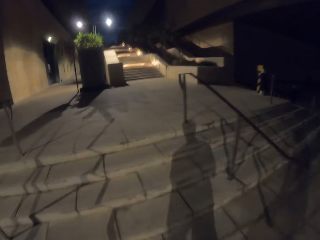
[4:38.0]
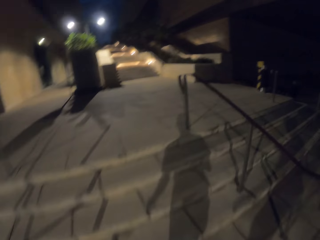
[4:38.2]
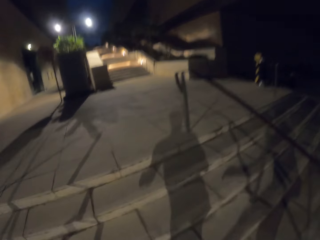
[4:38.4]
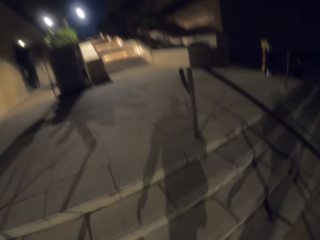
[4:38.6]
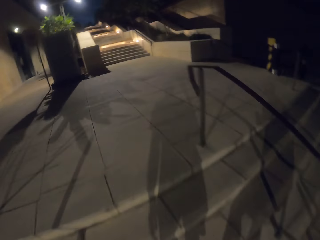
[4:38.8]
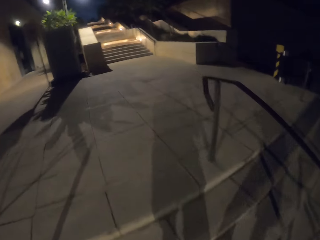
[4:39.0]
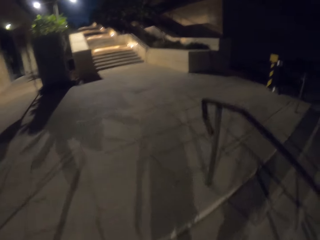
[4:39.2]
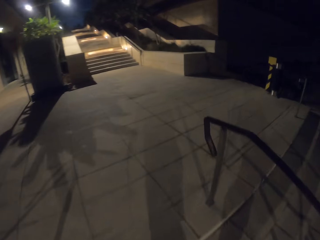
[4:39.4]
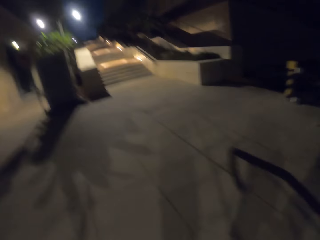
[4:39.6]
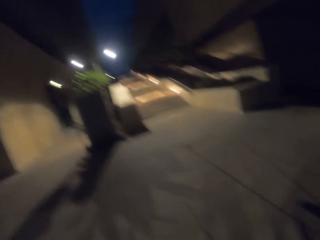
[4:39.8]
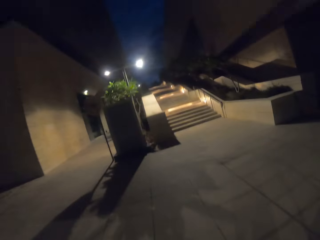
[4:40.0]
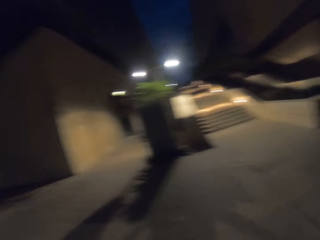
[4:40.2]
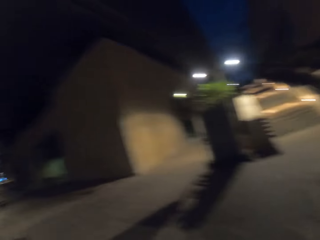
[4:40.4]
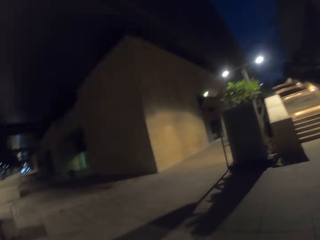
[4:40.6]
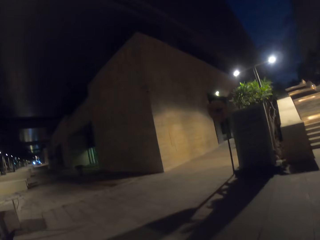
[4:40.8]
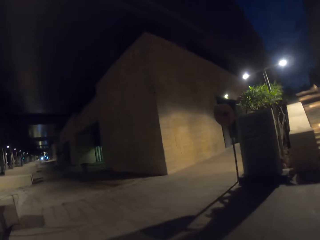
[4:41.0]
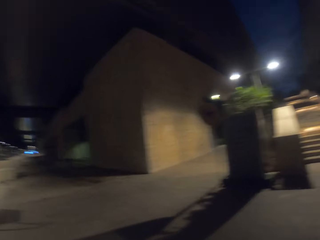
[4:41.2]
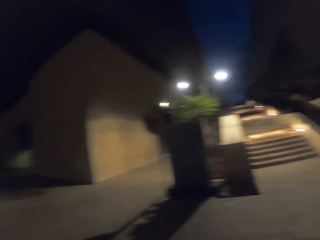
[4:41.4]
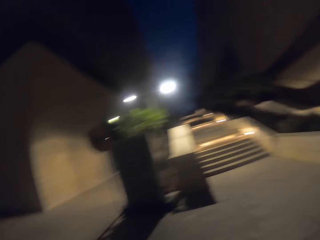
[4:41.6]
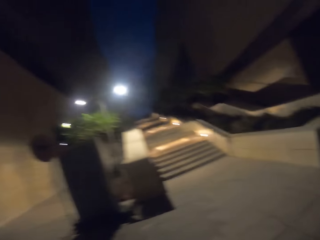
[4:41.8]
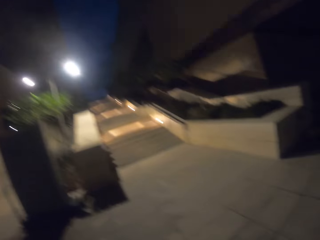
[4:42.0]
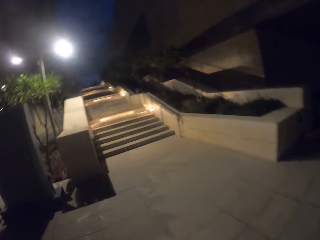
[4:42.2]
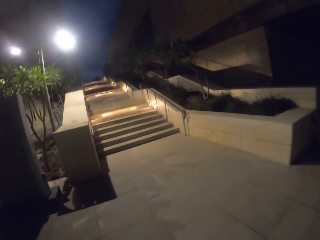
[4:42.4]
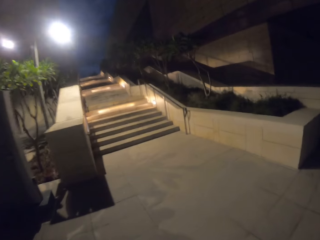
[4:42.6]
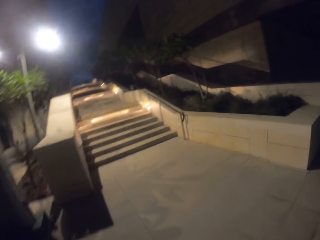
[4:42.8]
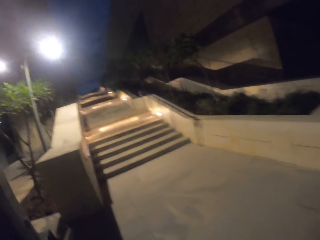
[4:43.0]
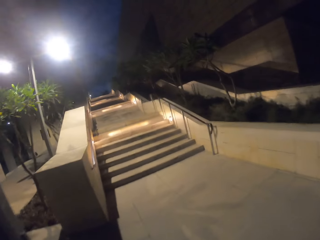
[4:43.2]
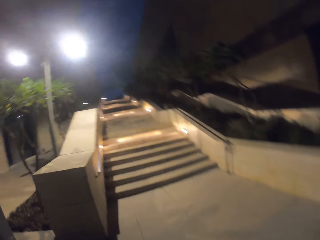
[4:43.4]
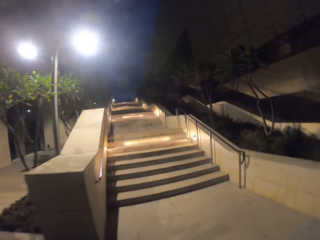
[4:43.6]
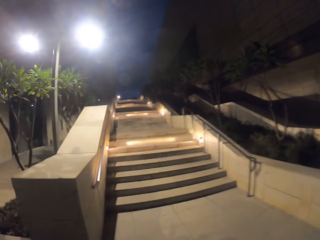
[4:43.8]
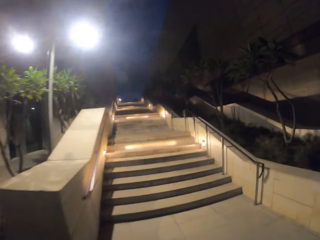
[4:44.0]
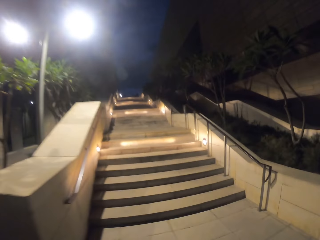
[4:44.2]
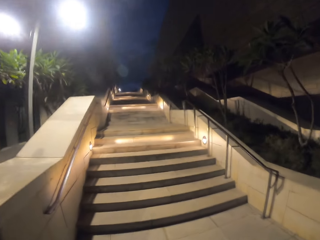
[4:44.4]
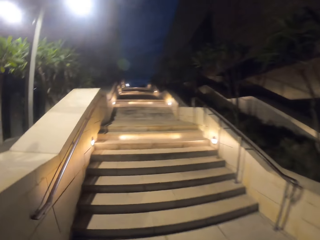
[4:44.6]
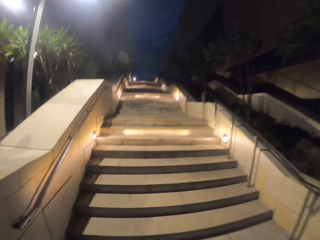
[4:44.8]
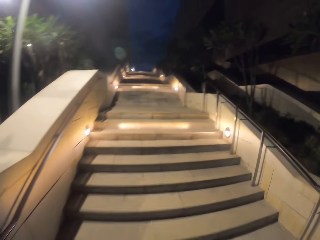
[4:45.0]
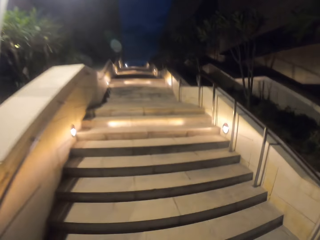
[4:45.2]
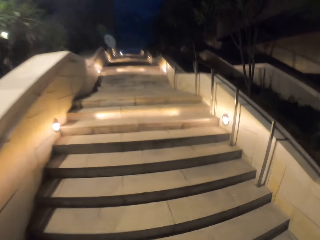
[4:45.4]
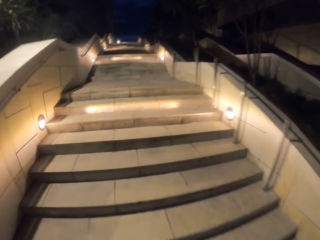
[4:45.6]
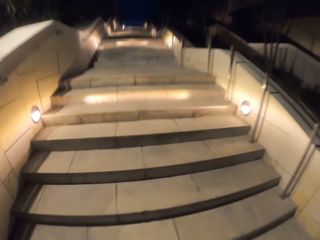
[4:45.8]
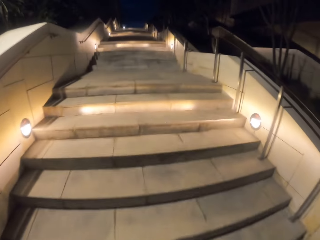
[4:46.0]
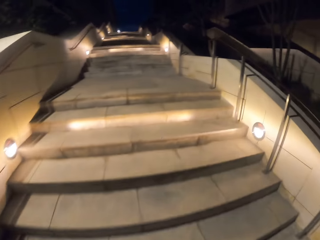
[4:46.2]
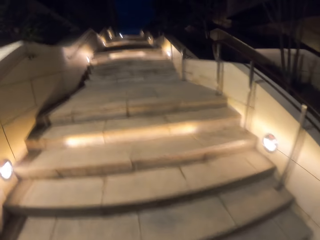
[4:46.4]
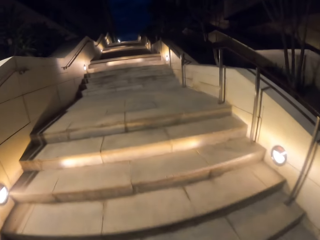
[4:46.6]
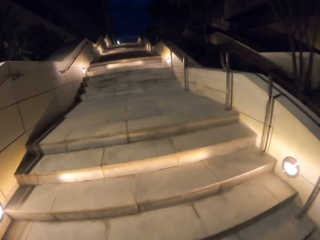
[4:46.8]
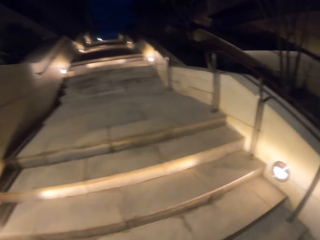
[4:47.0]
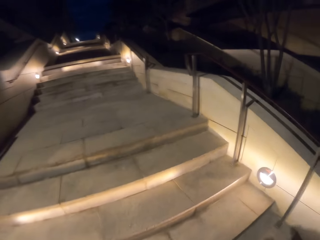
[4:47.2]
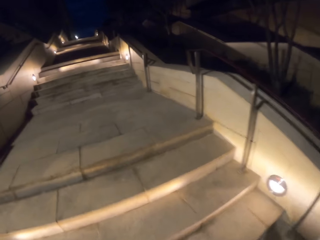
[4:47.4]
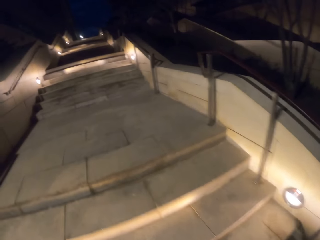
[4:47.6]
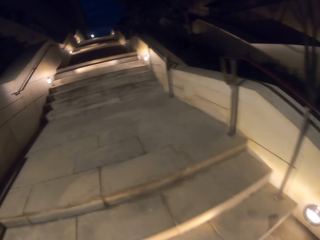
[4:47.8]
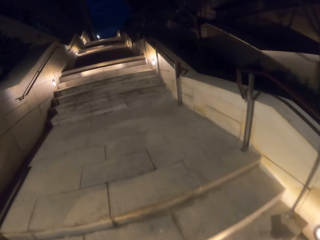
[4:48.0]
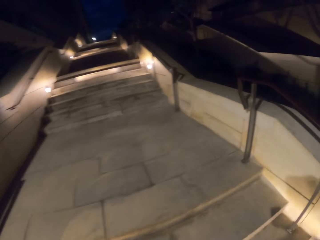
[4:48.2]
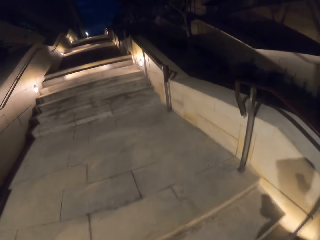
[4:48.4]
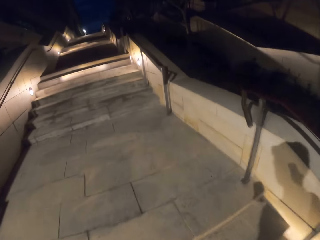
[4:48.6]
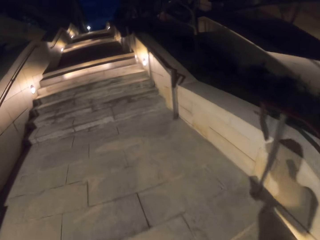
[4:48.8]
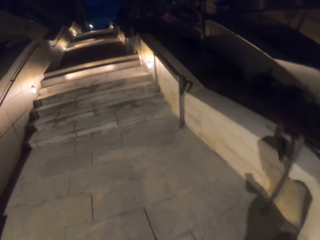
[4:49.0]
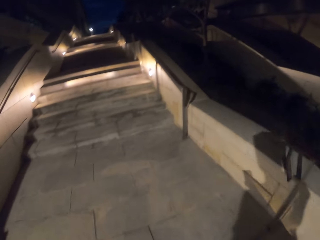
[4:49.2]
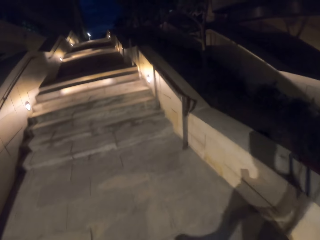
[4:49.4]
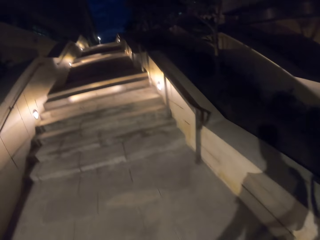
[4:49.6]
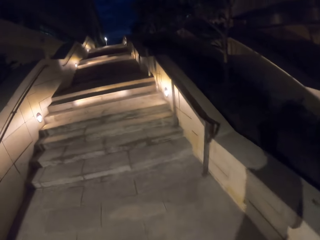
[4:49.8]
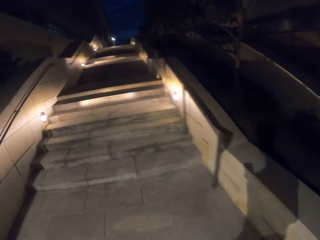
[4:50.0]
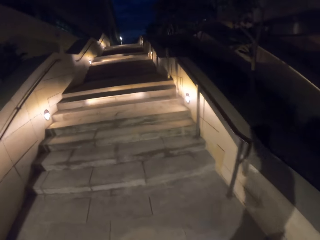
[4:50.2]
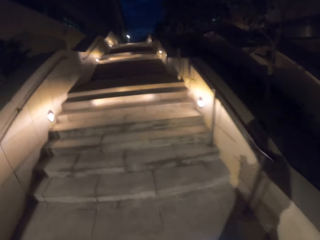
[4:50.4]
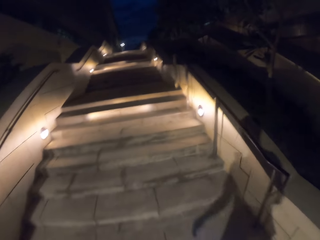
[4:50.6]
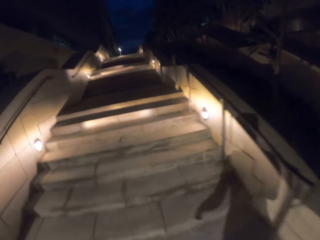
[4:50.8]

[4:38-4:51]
The camera wearer walks up a staircase. They look around. They climb the stairs.

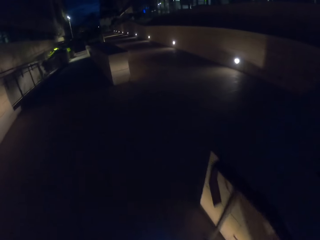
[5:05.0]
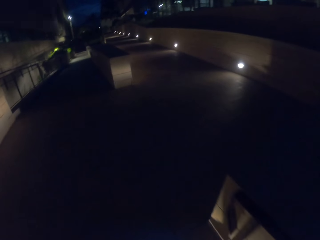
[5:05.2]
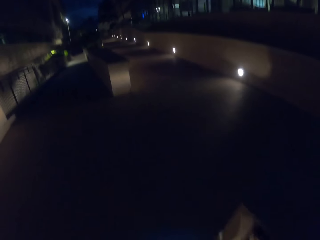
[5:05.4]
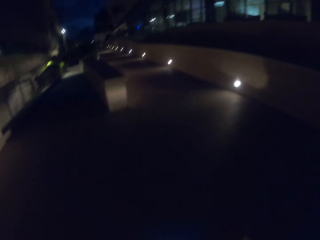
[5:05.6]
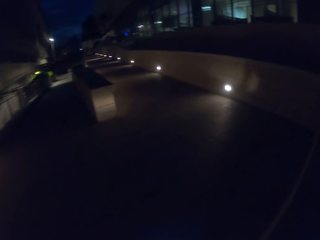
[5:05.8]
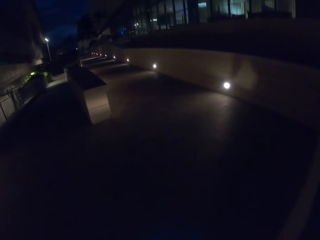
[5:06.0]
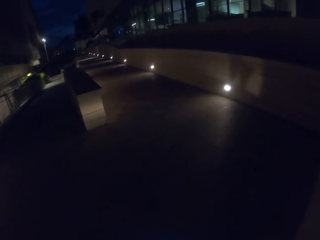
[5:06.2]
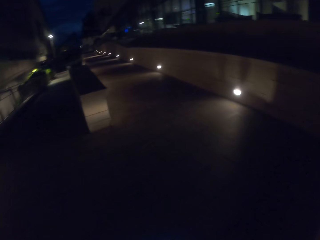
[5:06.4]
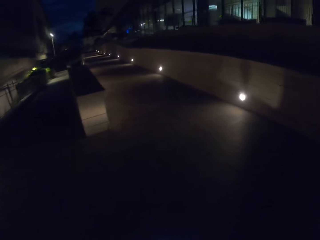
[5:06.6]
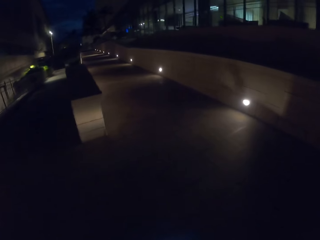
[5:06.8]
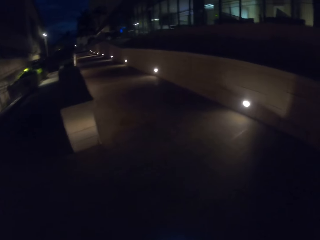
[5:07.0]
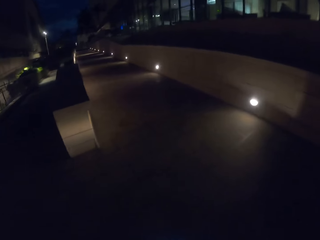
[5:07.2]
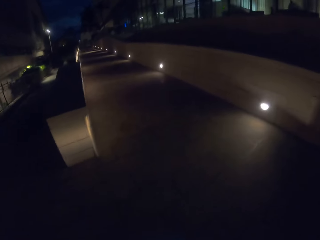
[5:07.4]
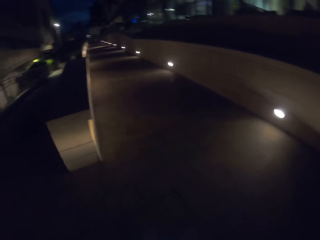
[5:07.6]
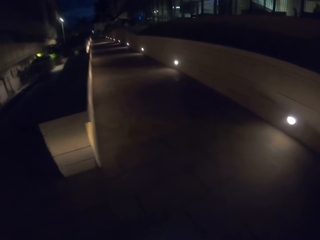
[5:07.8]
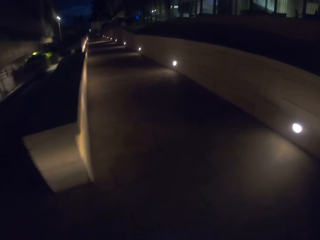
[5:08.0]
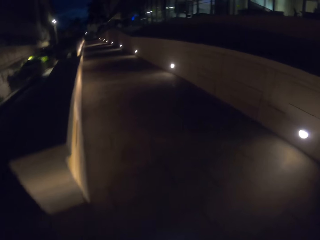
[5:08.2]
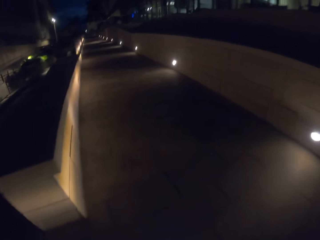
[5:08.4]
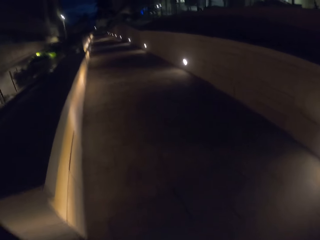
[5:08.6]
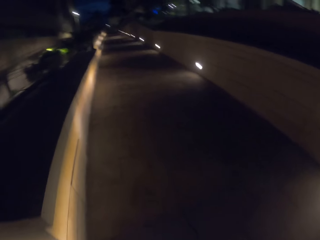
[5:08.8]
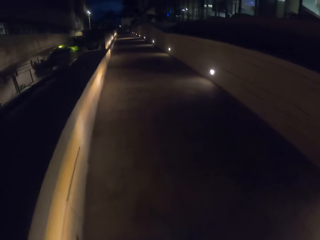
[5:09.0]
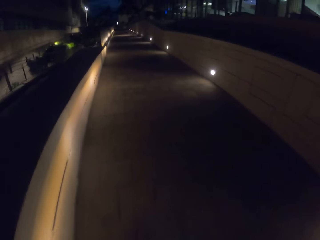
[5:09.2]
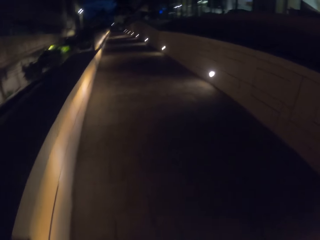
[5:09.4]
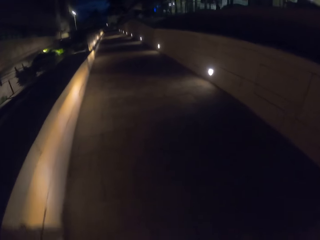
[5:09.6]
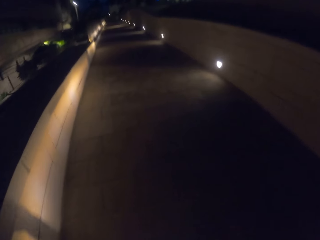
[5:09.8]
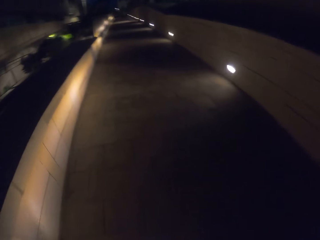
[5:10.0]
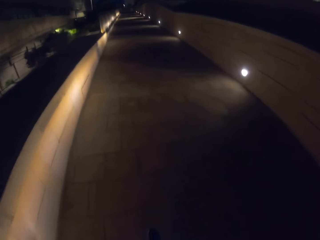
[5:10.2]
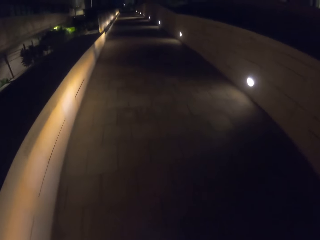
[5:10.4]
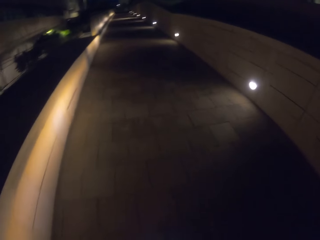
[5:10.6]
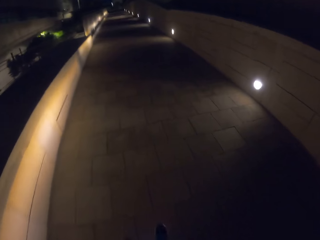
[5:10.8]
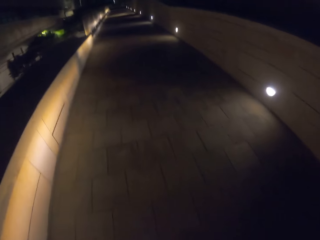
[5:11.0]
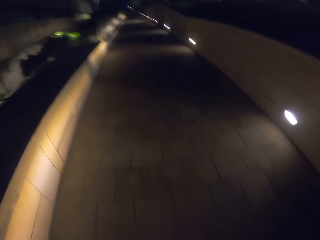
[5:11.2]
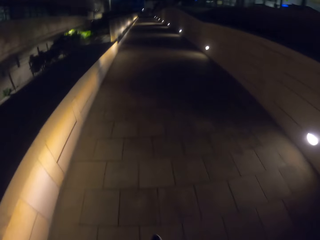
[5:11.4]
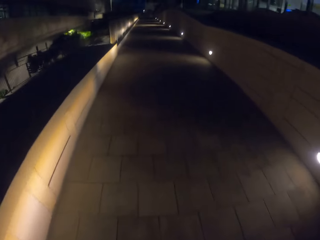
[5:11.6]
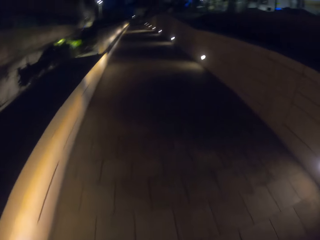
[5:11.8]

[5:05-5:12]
The camera wearer walks up the ramp.

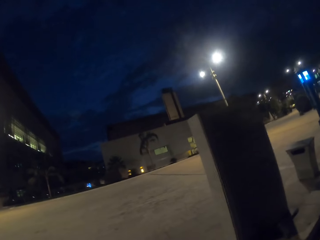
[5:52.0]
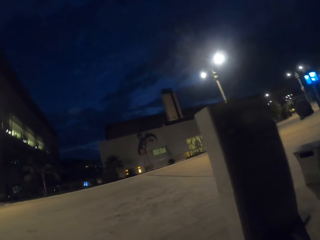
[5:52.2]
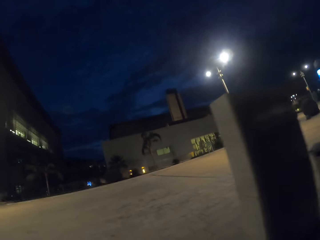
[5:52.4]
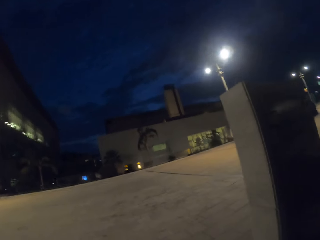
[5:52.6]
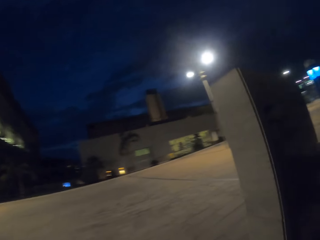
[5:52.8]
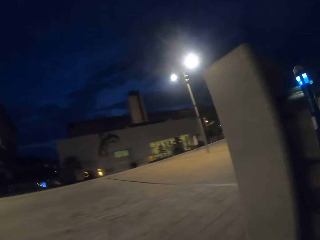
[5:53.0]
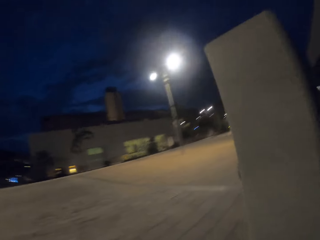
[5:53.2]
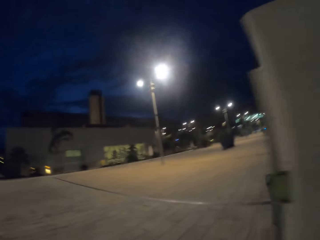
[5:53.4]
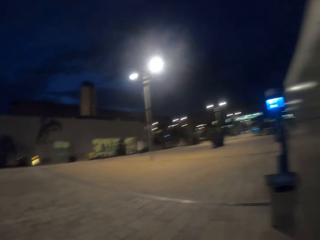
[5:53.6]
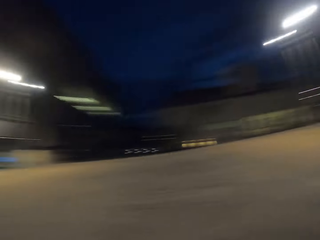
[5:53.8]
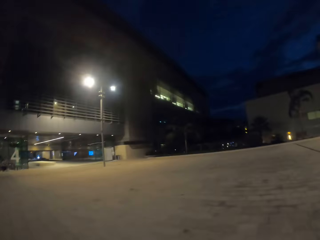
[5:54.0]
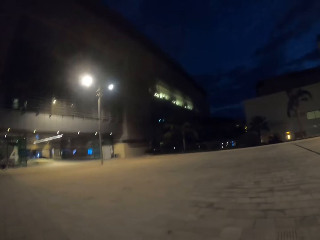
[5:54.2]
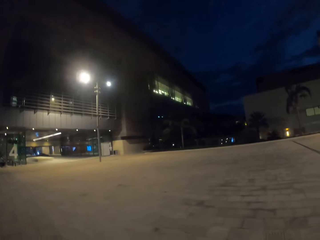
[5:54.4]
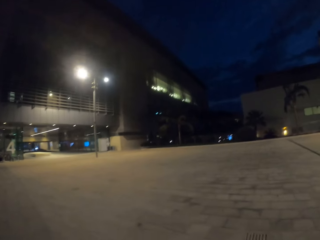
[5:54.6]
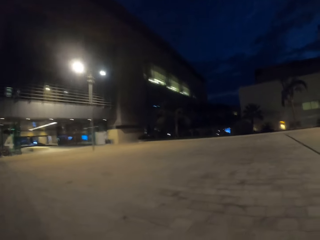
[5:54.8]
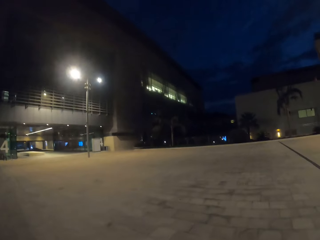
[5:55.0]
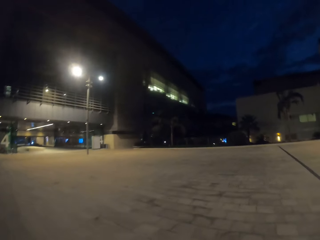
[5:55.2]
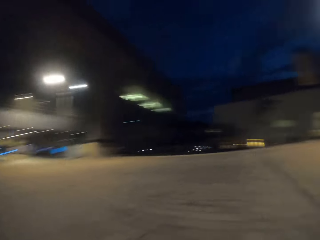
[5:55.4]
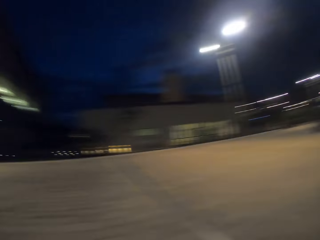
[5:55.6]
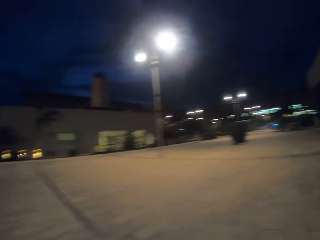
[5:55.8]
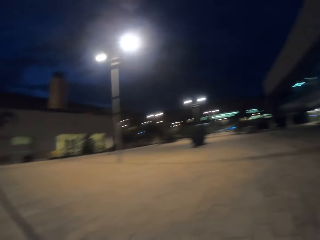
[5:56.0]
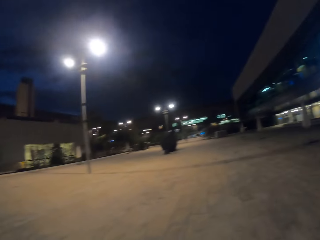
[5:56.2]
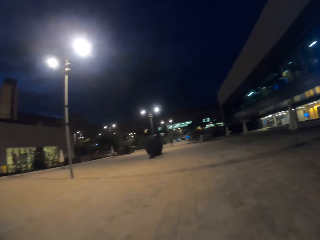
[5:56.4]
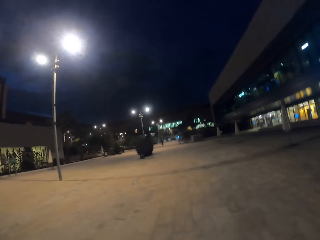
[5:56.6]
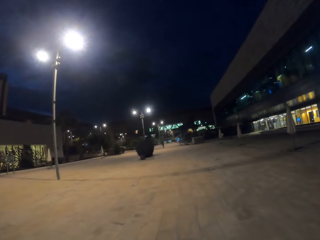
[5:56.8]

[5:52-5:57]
The camera wearer looks around. He walks while holding his phone in his hand.
